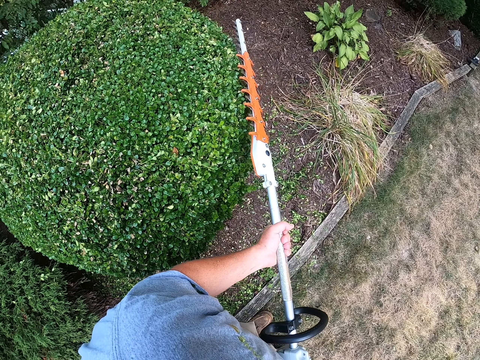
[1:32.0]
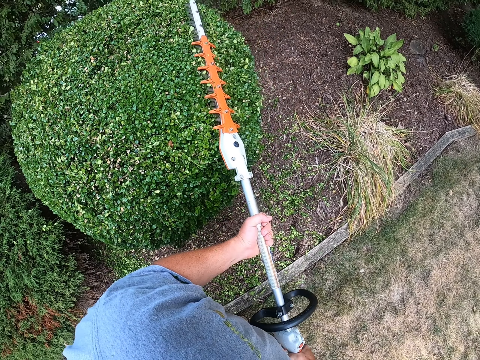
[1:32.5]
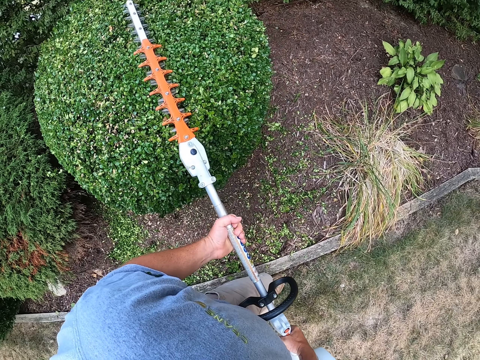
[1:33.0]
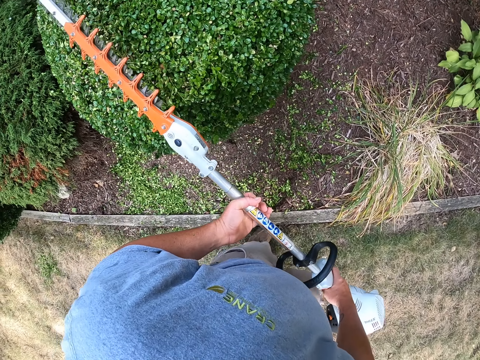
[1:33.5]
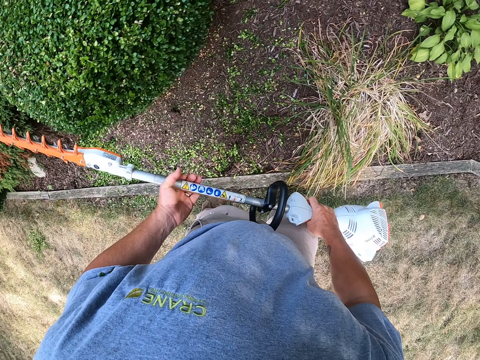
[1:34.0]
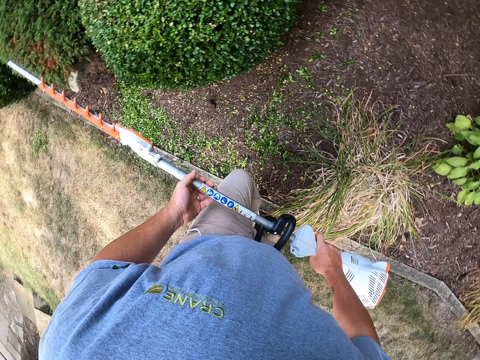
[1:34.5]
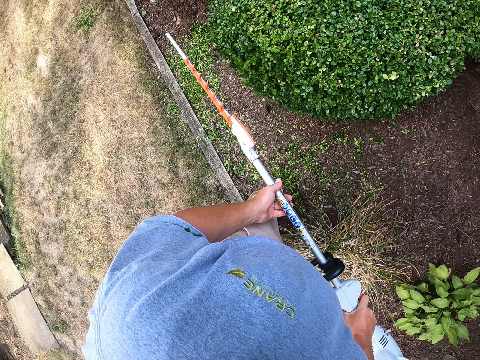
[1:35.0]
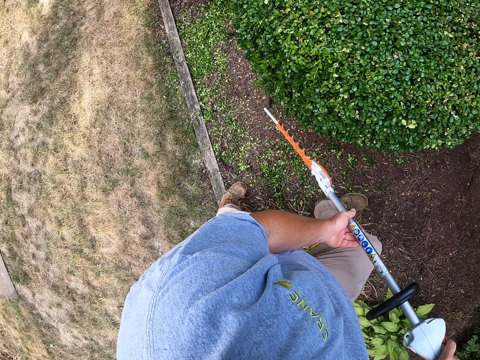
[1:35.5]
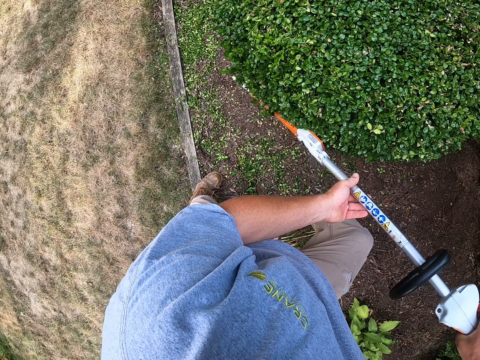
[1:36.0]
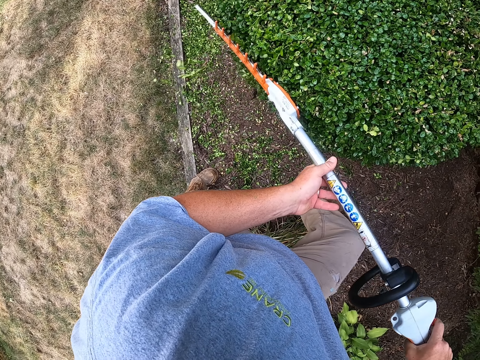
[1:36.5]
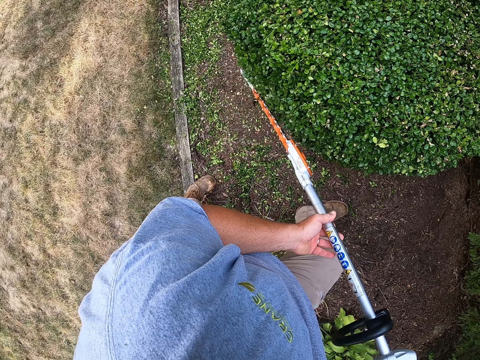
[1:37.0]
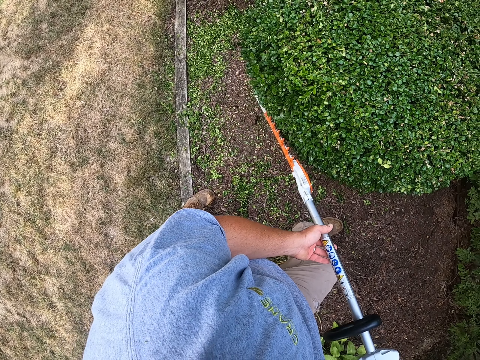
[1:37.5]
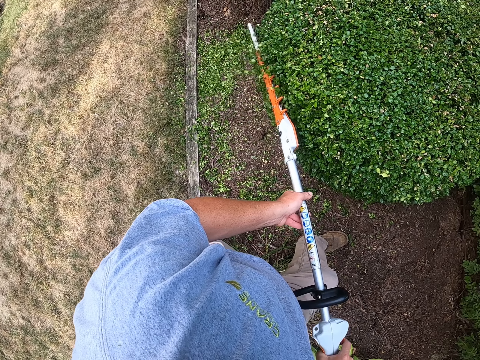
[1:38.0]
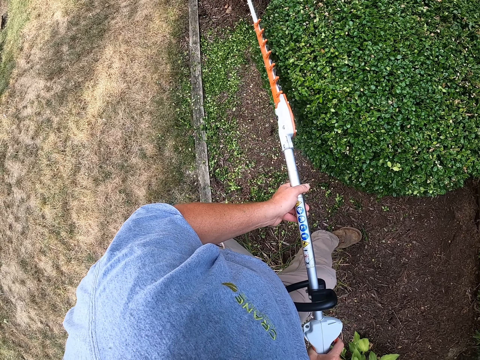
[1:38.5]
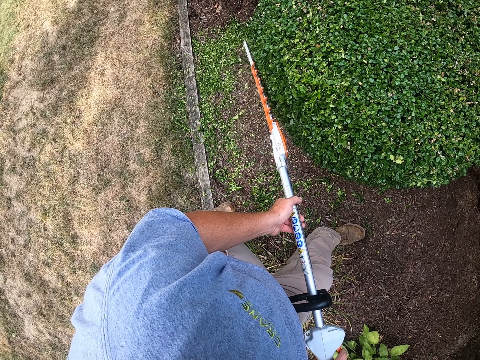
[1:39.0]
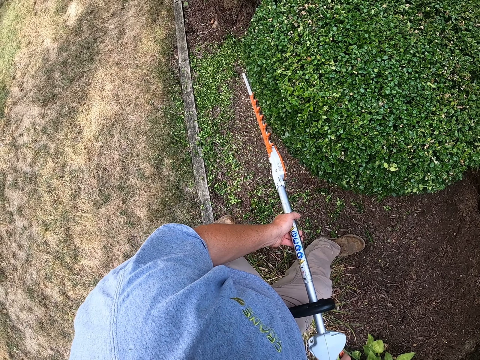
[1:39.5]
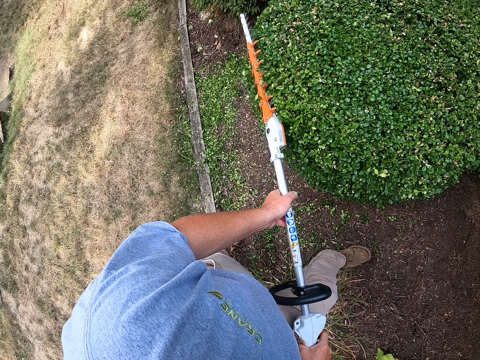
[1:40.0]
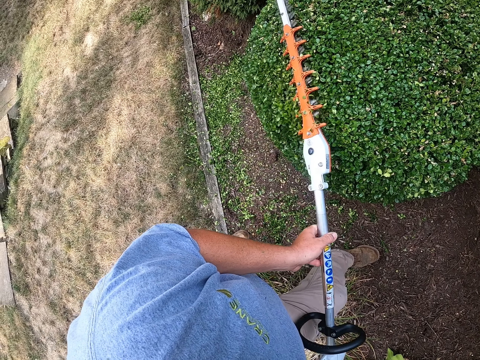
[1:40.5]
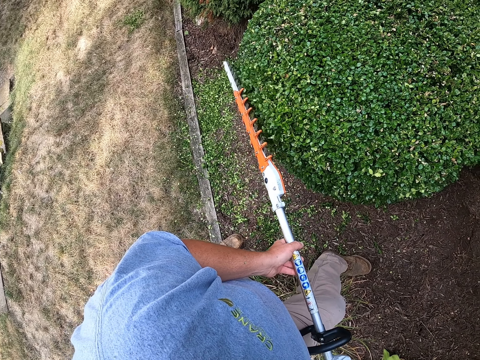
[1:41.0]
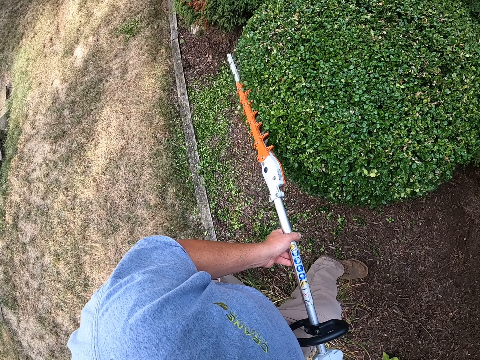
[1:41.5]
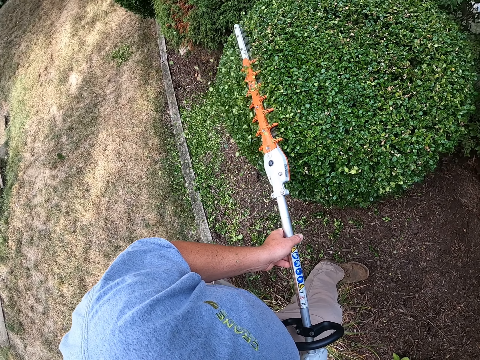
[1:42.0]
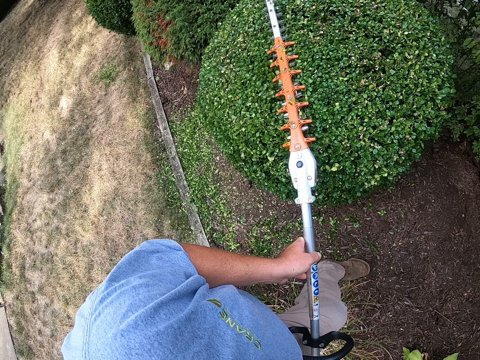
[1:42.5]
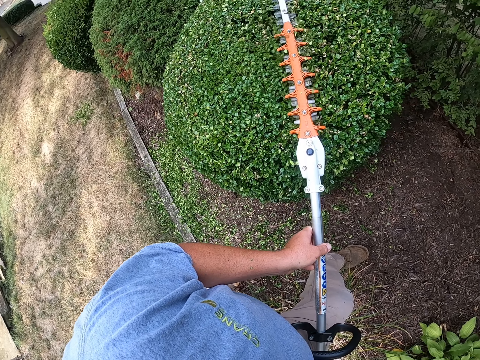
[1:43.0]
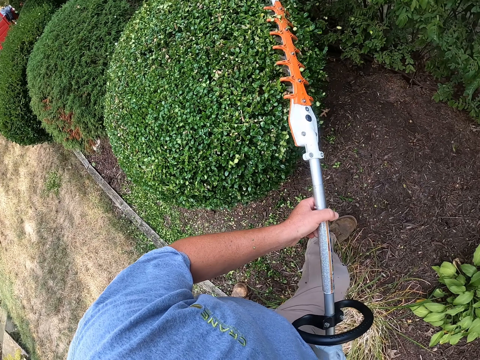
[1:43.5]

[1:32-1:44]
The camera wearer walks around a plant. They trim the plant.

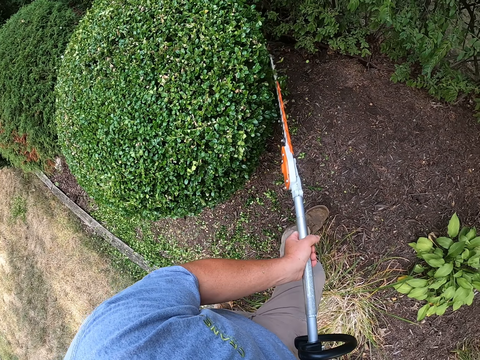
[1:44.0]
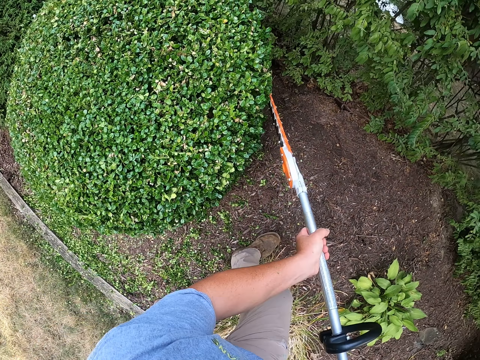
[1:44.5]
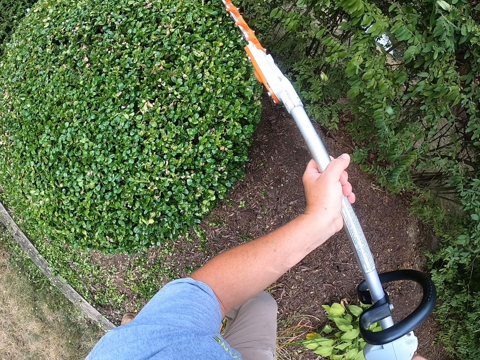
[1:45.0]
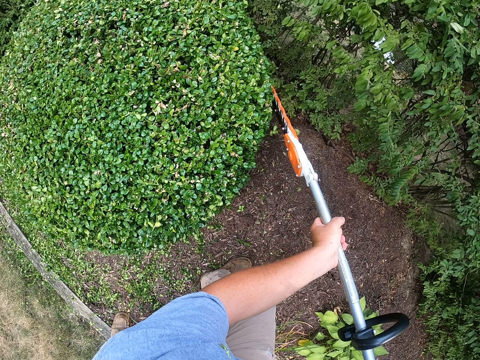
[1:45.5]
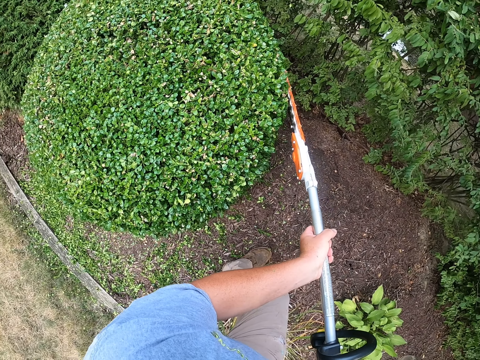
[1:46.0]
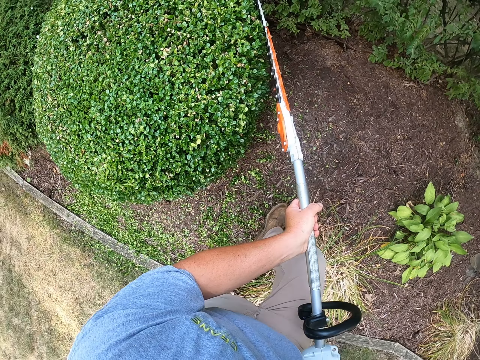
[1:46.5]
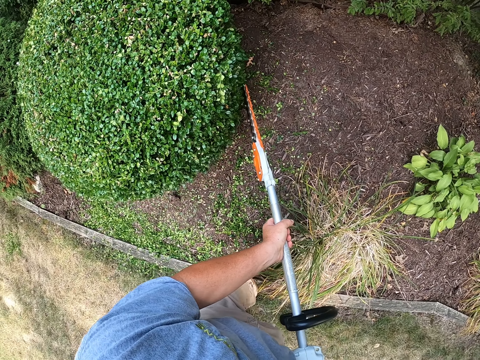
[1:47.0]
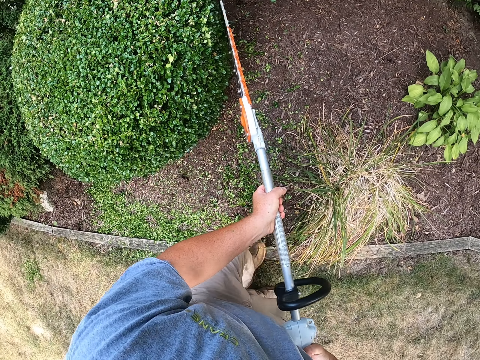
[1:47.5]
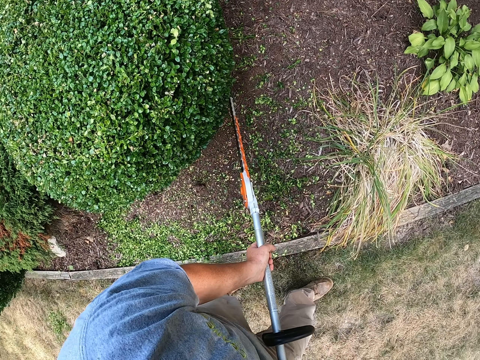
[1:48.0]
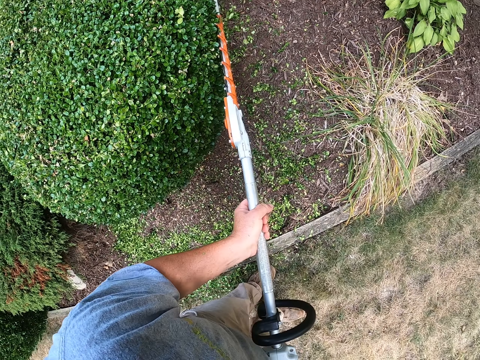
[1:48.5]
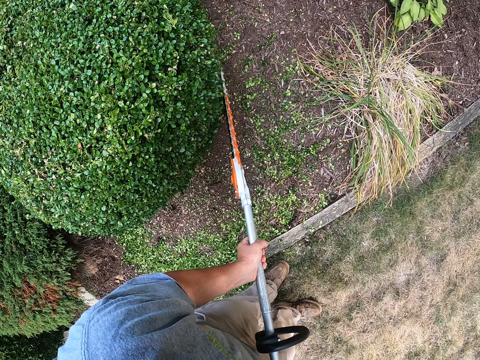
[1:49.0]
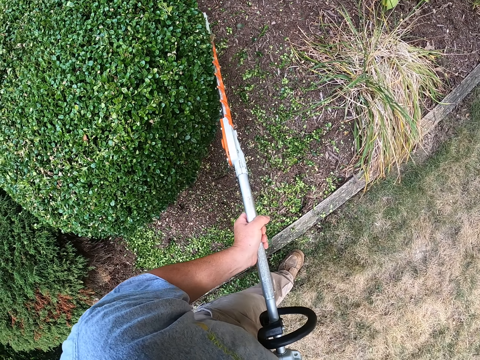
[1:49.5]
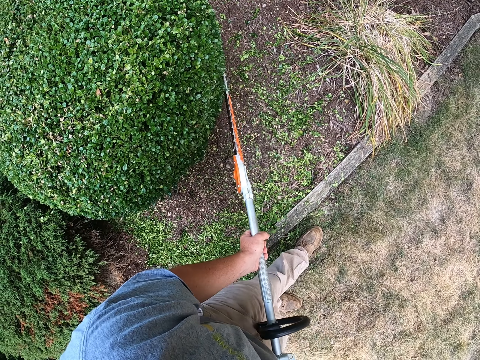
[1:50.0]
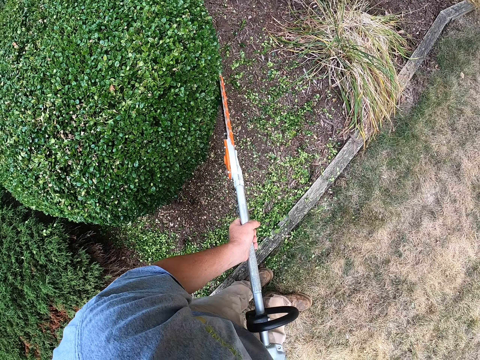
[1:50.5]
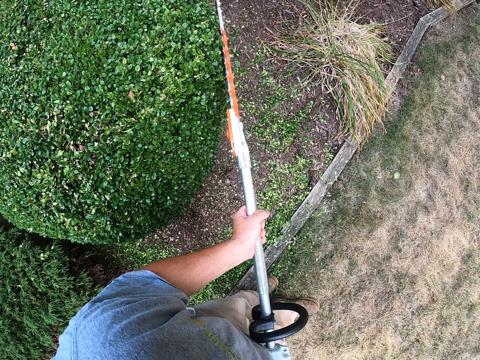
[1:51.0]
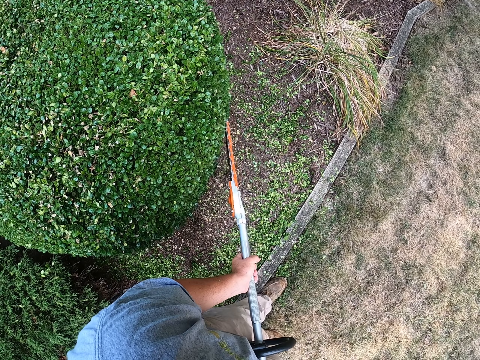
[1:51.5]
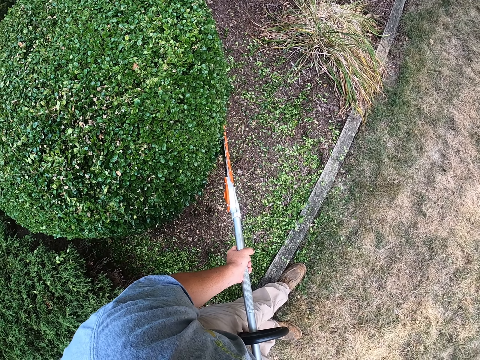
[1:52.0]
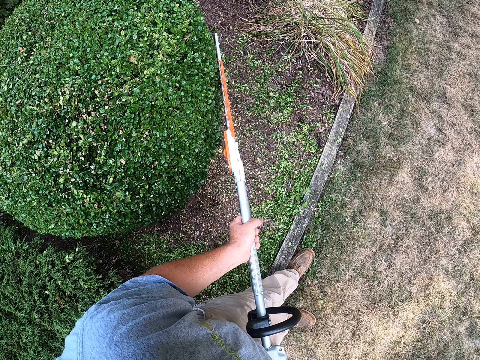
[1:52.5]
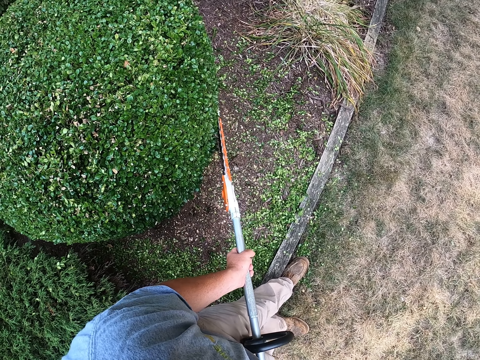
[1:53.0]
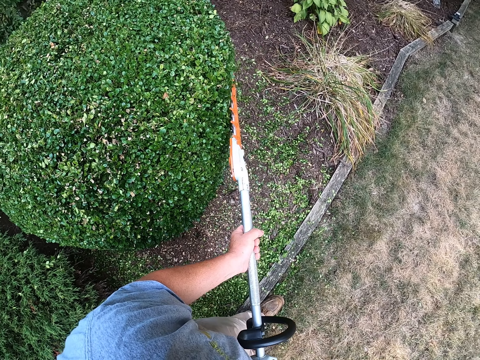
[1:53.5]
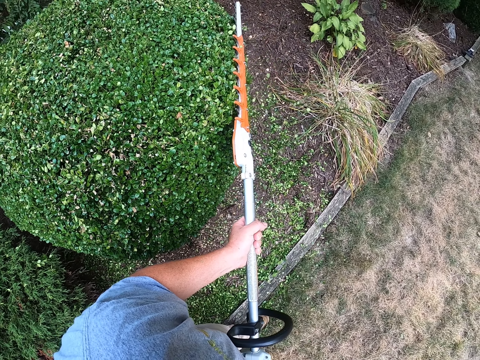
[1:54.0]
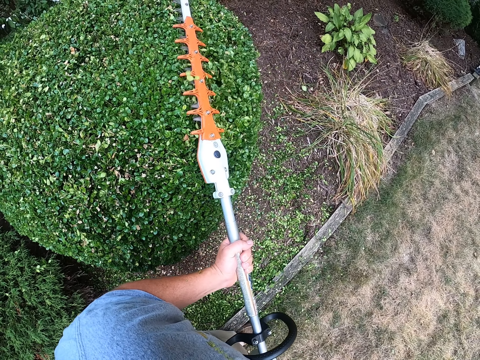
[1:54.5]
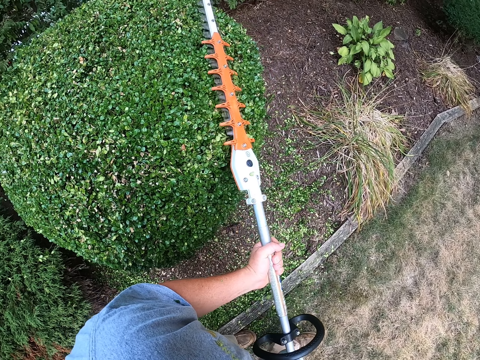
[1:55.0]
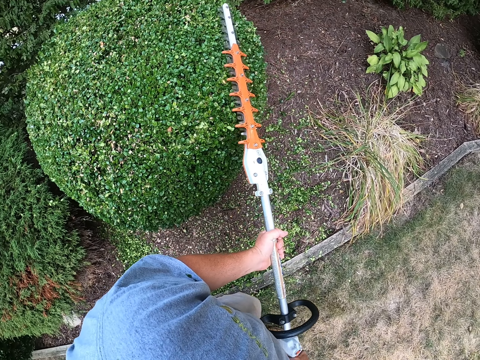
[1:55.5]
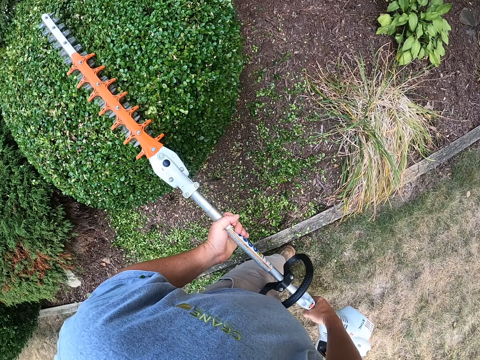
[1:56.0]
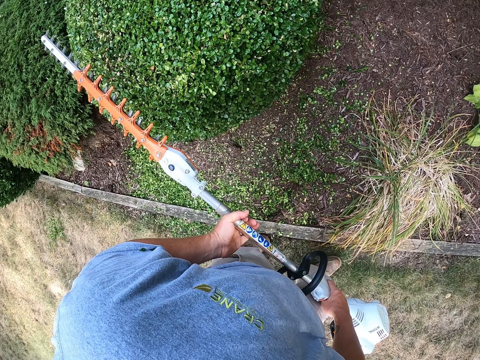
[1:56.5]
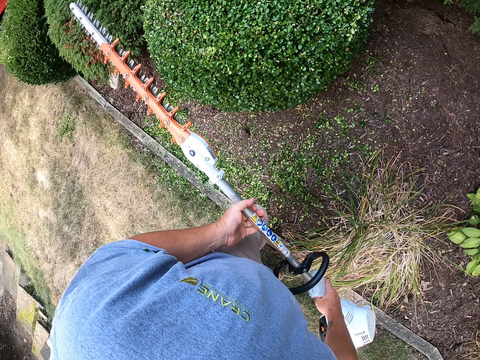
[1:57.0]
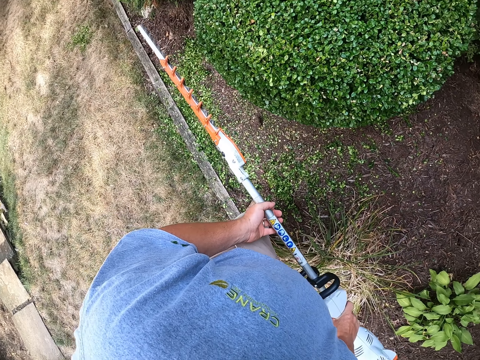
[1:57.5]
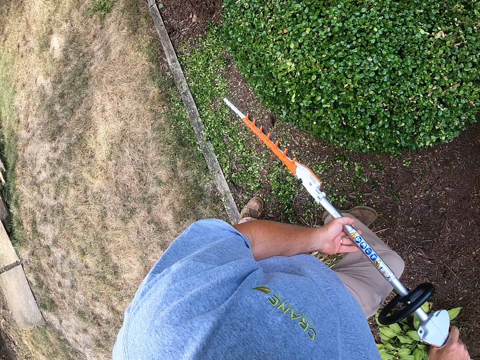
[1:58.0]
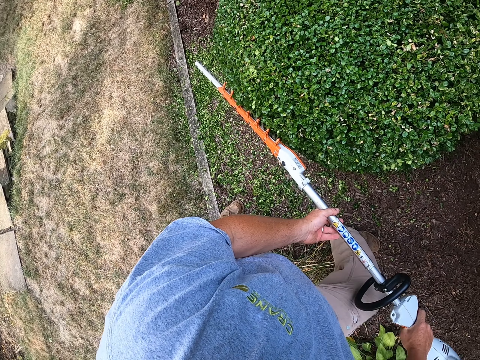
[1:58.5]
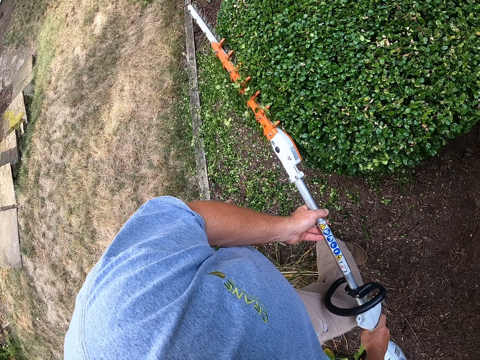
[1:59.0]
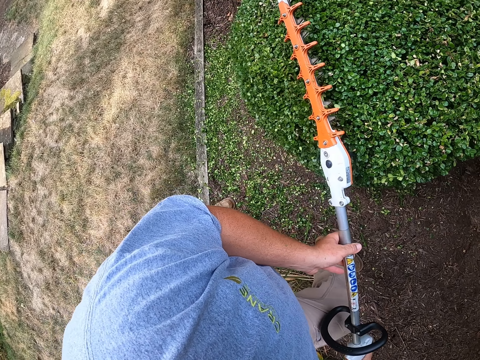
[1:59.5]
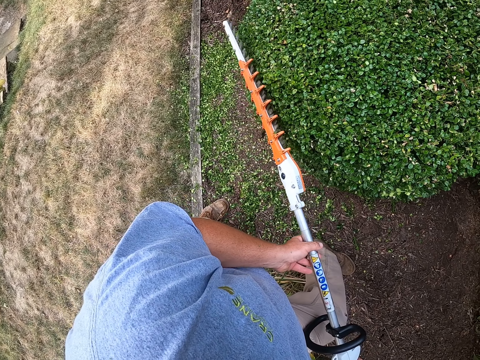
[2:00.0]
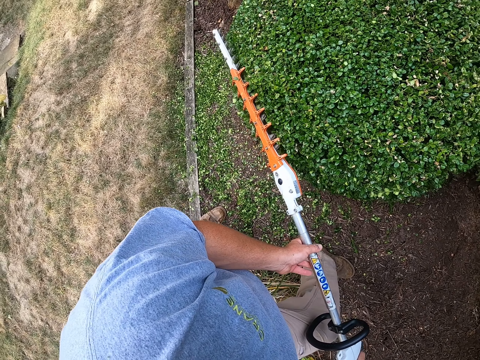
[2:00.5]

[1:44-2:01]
The camera wearer walks backwards. They walk around a plant.
